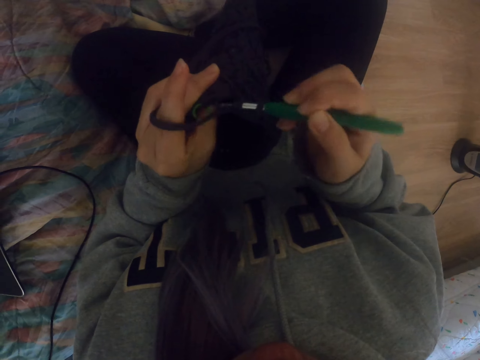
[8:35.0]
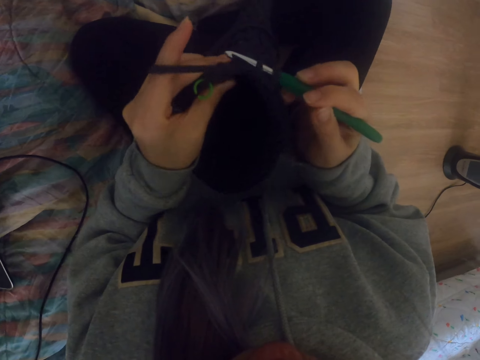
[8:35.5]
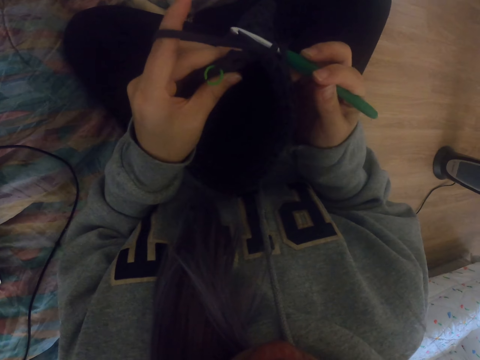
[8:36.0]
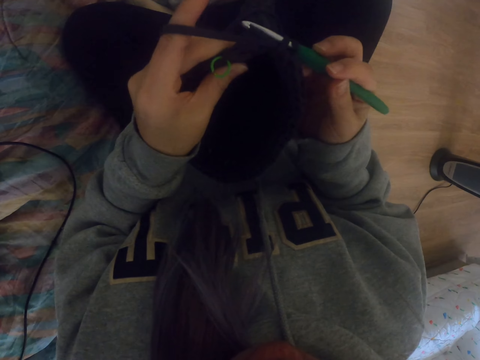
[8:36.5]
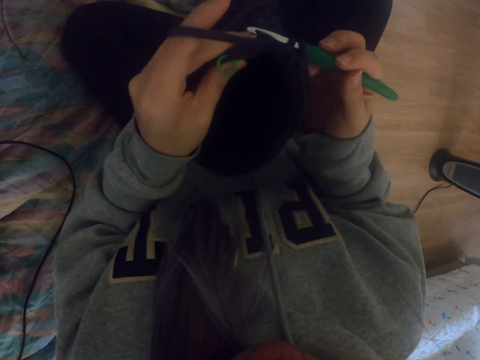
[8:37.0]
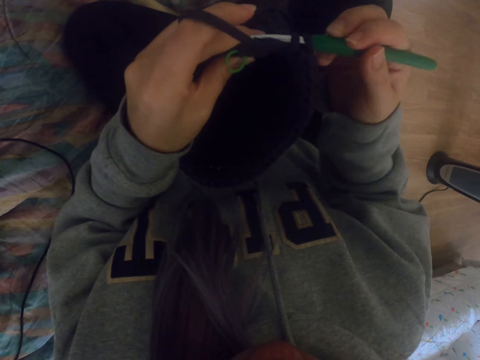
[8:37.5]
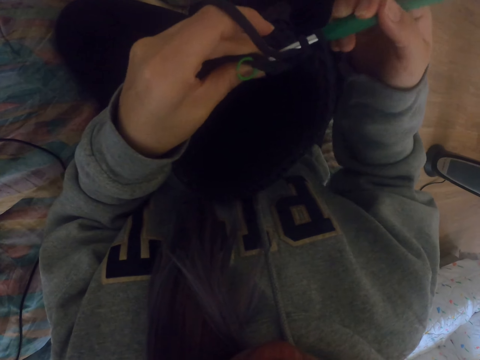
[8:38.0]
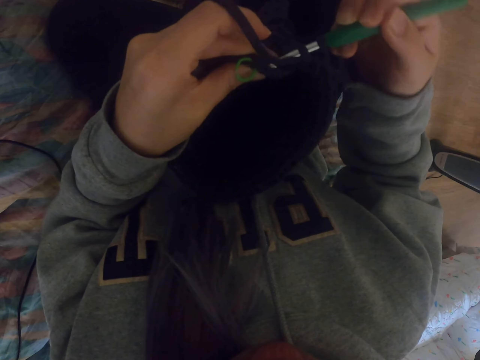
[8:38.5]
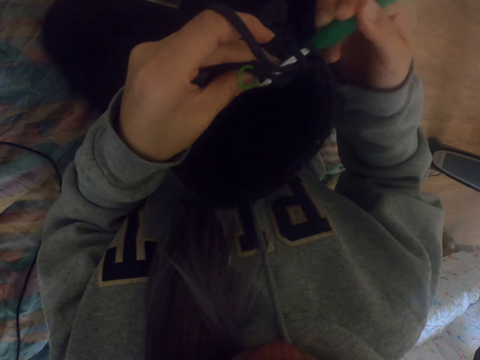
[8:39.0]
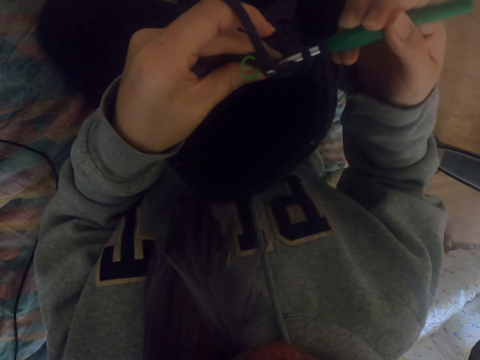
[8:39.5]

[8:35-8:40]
The camera wearer sews a yarn with a crochet.

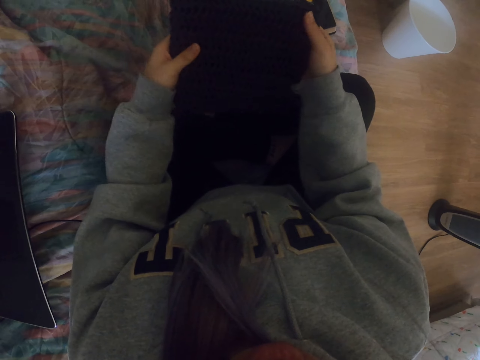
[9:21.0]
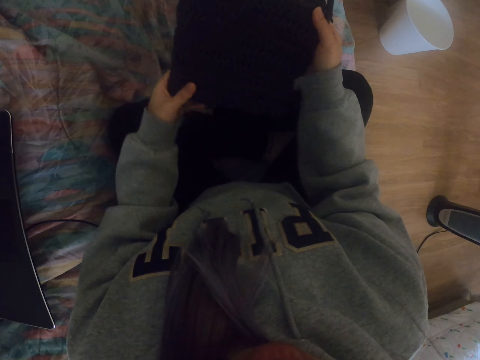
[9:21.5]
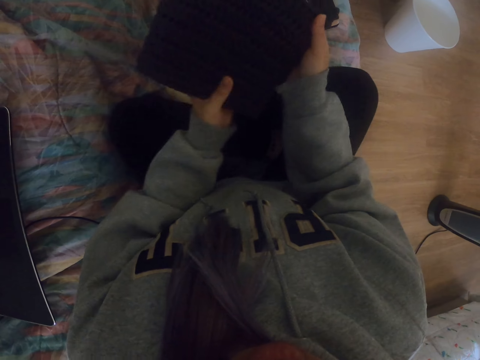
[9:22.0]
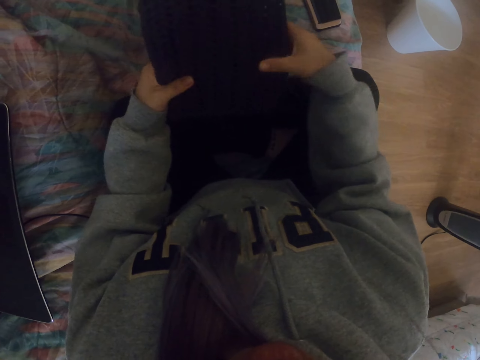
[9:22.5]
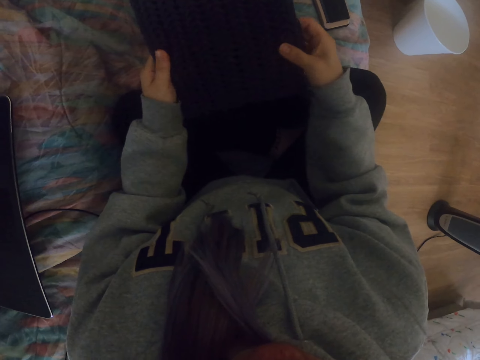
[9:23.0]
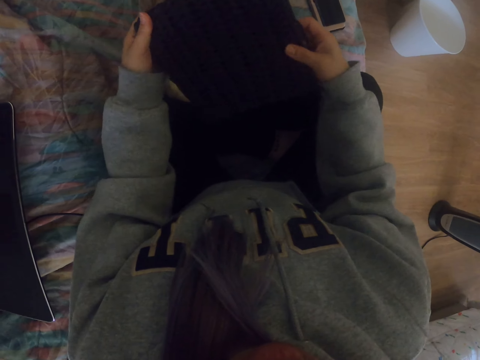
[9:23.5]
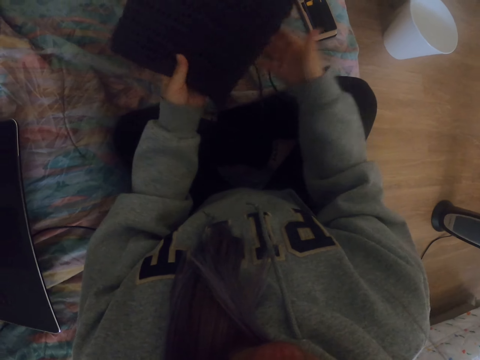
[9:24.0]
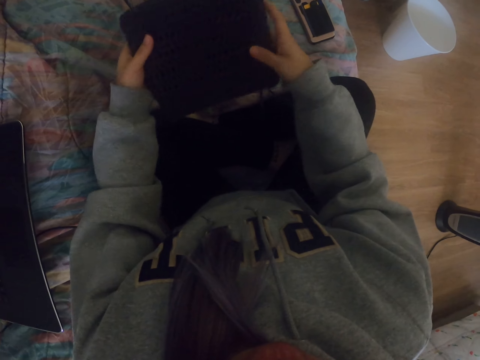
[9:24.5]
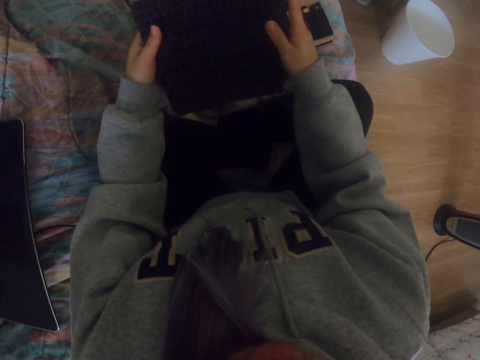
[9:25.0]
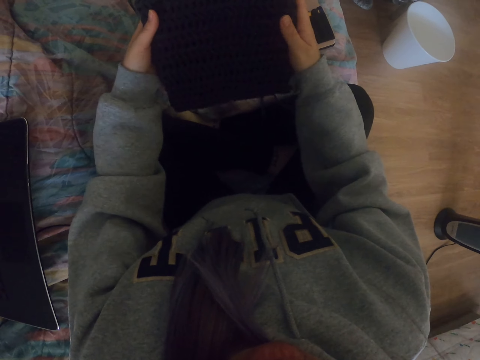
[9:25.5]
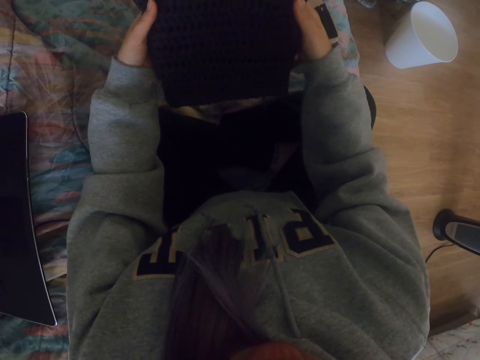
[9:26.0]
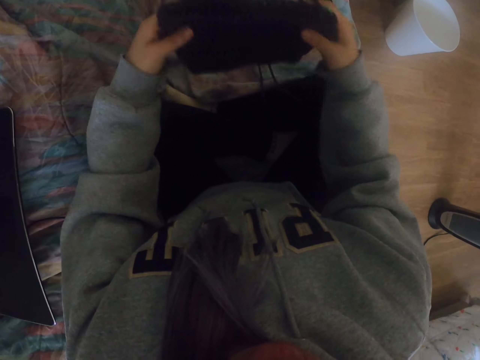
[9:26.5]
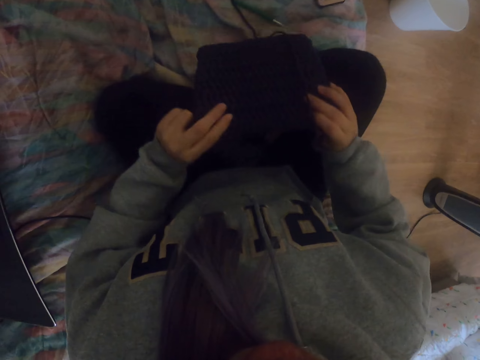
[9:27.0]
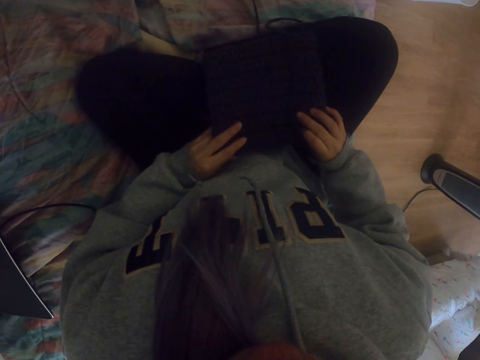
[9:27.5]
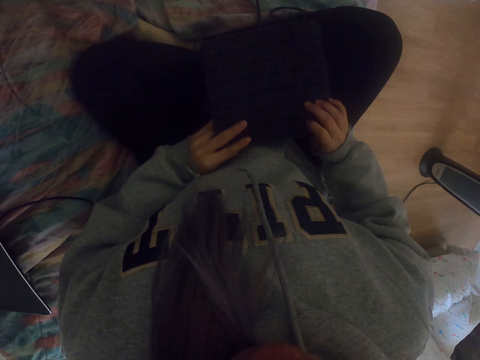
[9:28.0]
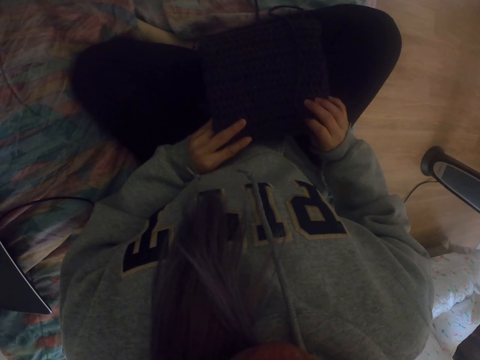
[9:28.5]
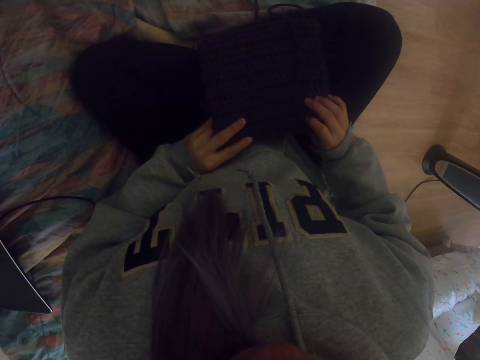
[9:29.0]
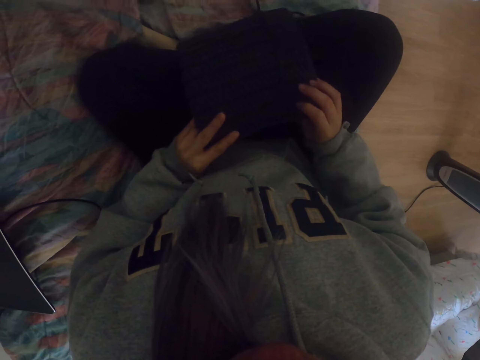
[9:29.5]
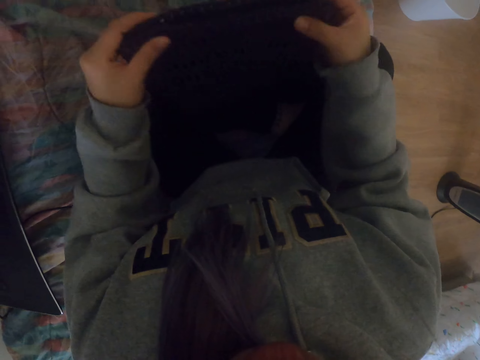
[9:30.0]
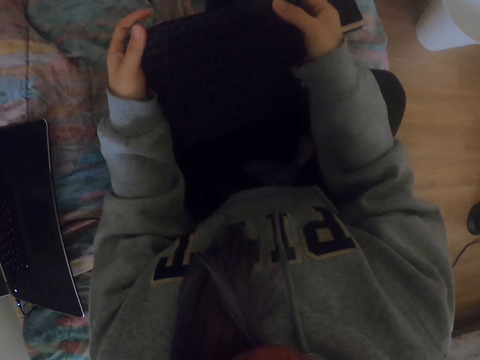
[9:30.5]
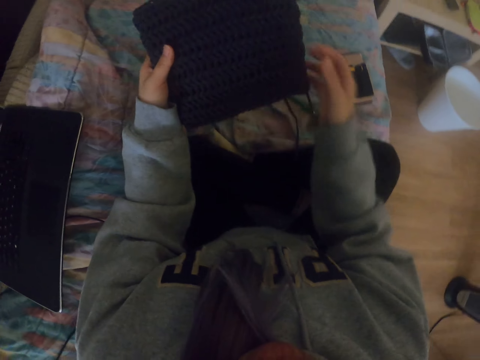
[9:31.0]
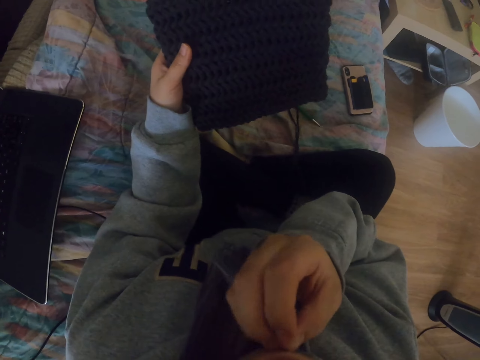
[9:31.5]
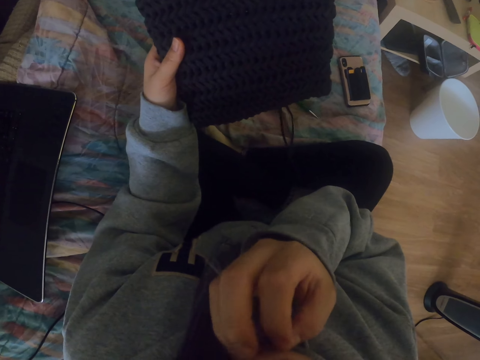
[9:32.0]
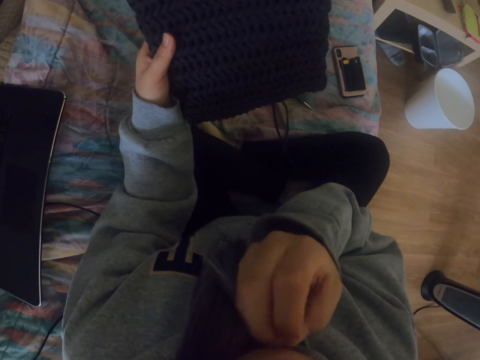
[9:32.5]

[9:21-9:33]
The camera wearer turns the fabric case on the hands. She puts the fabric case on the thighs. She looks at the fabric case. She lifts the fabric case. She rubs her chin.

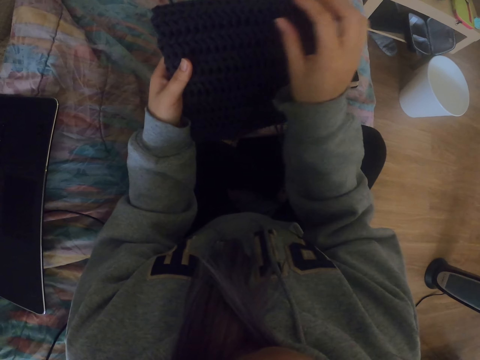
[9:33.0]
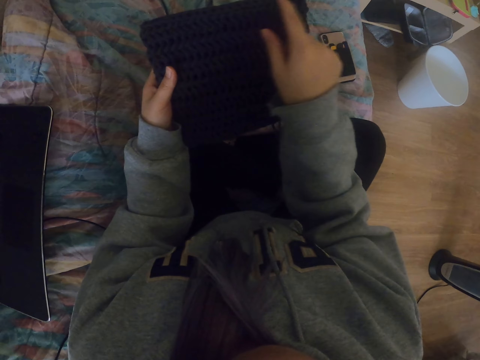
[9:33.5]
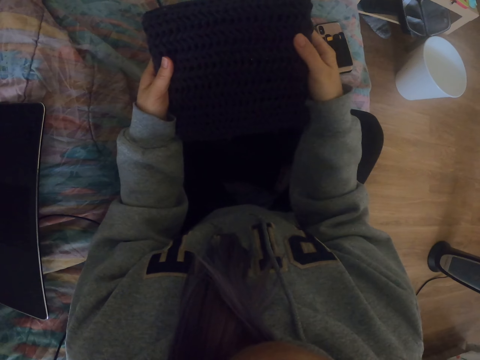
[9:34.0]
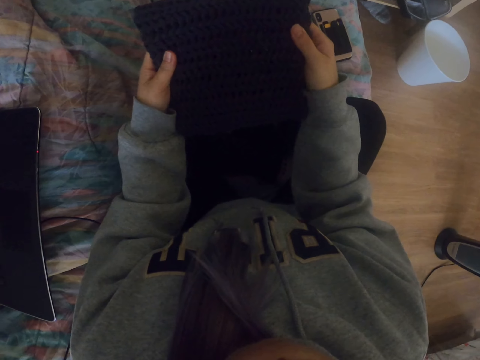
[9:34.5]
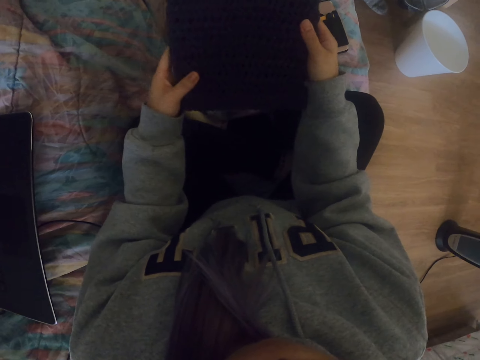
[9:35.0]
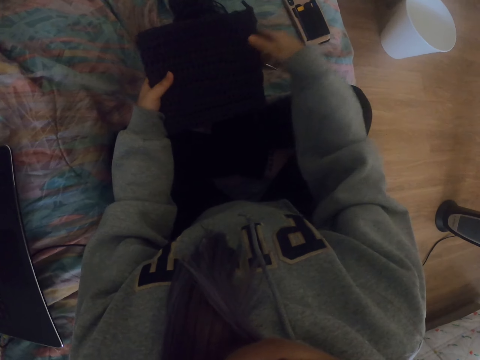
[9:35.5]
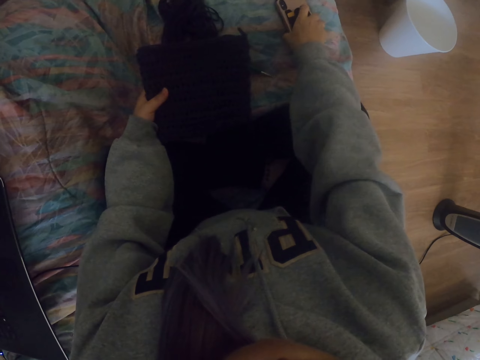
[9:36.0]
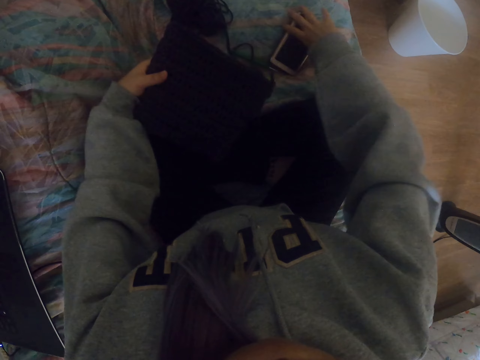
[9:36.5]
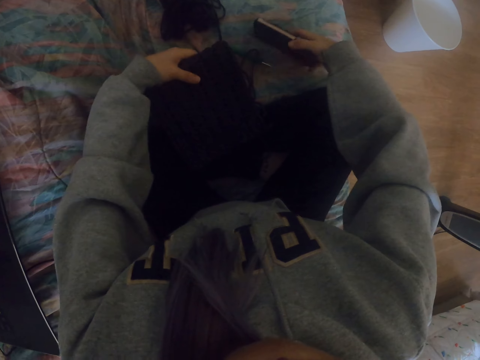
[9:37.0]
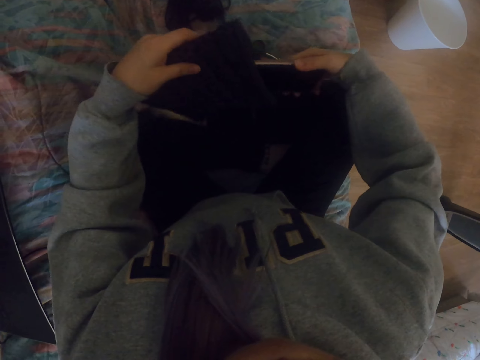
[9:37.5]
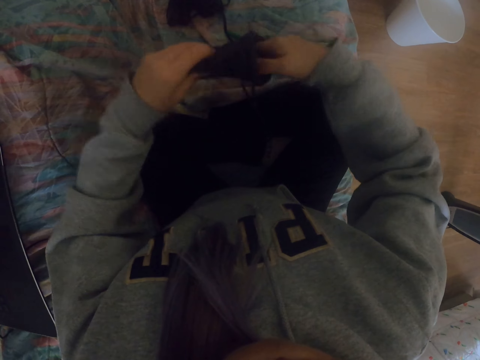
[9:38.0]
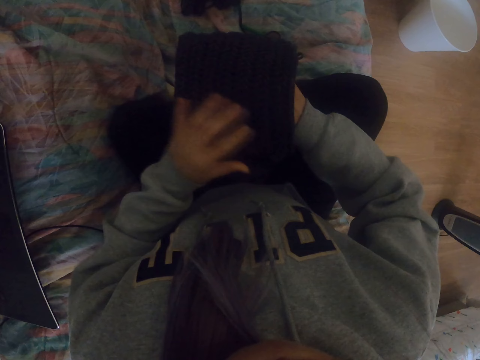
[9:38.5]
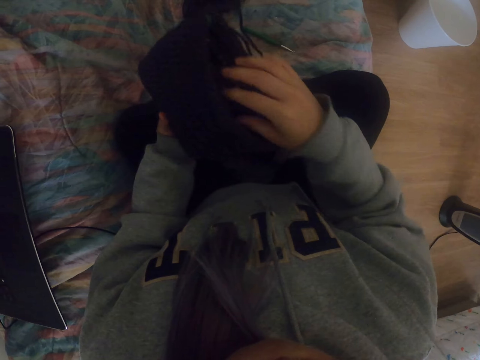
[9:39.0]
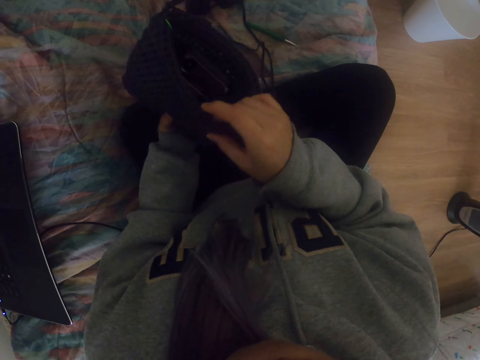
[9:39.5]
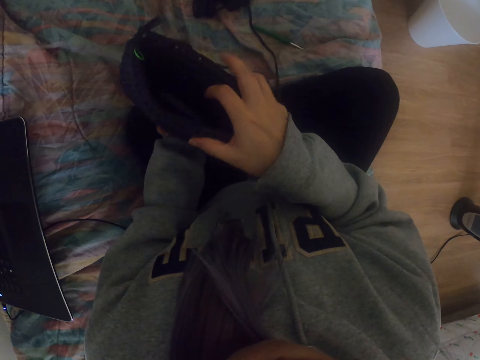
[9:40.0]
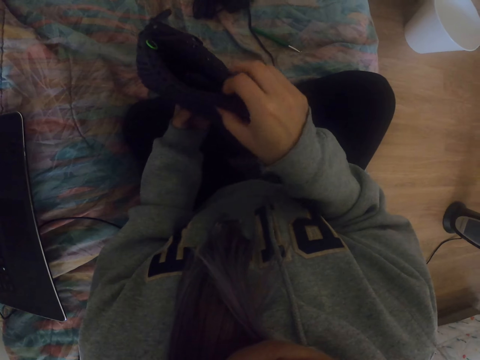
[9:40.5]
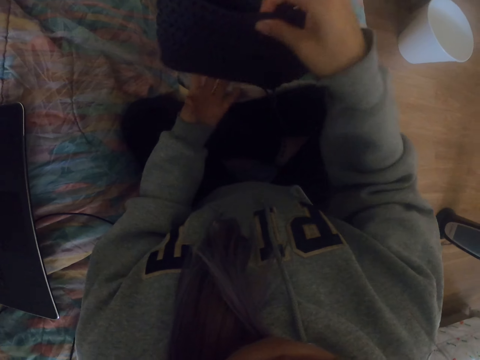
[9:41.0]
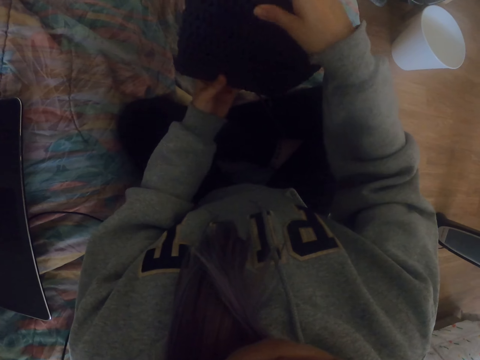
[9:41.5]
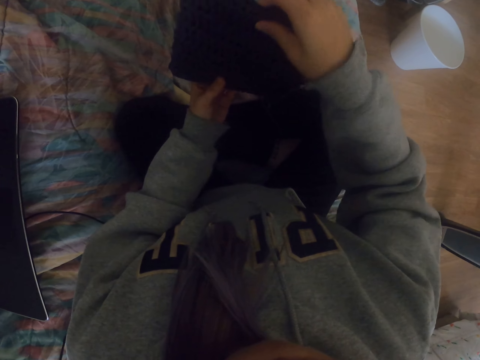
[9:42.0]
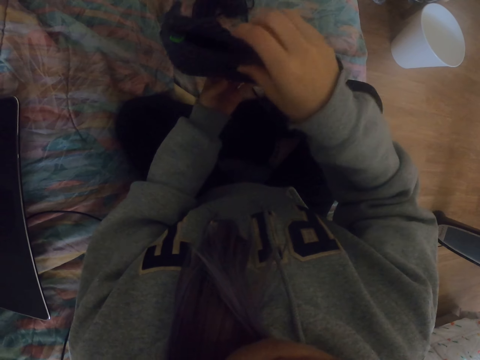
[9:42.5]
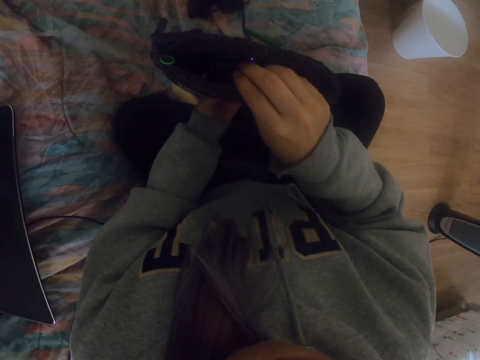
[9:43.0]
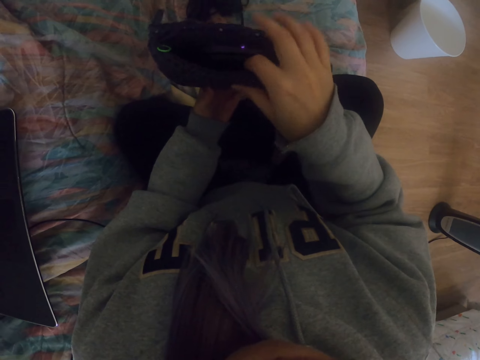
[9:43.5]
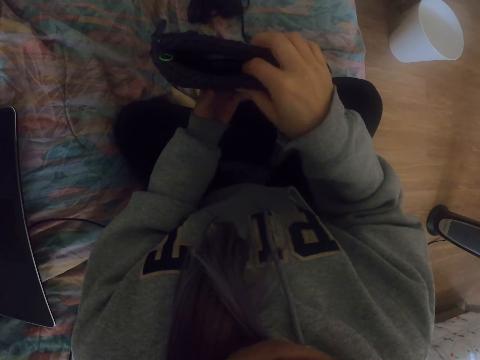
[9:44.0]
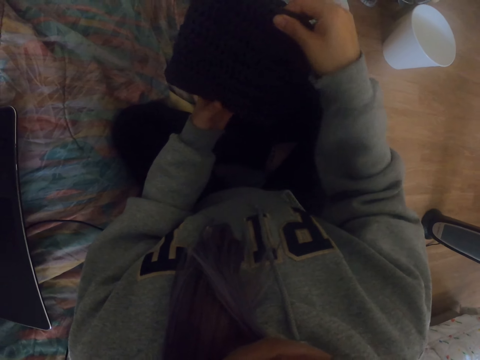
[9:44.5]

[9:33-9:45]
The camera wearer touches the fabric case edges. They put the fabric case down. They take a phone. They put the phone in the fabric case. They lift the fabric case.
